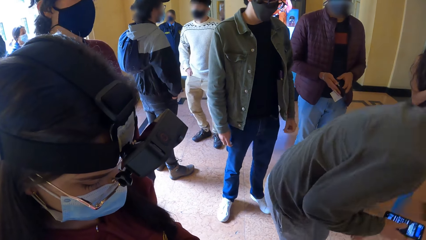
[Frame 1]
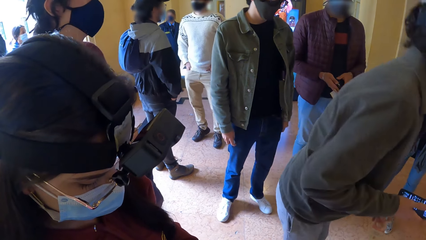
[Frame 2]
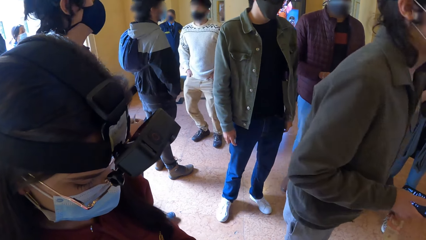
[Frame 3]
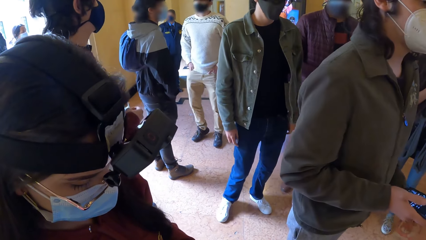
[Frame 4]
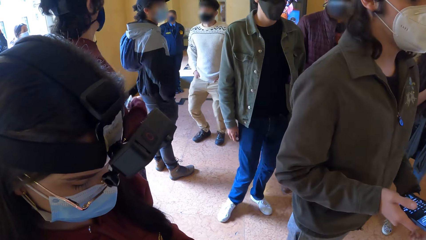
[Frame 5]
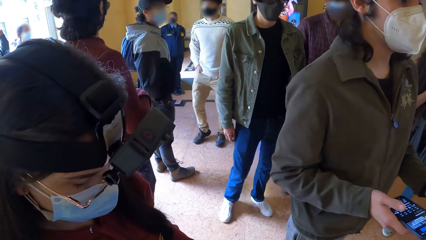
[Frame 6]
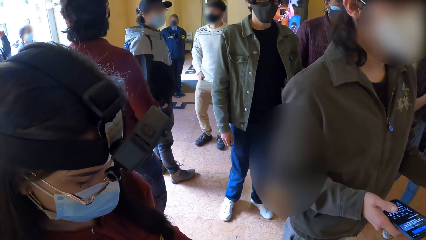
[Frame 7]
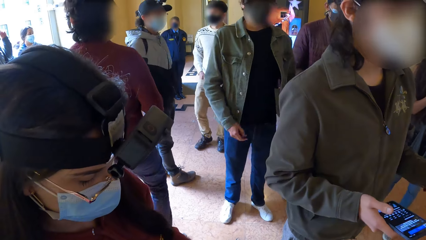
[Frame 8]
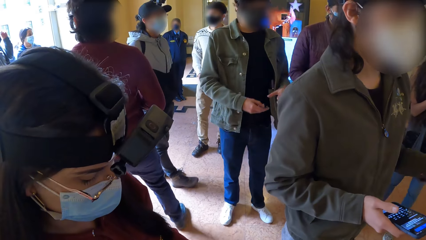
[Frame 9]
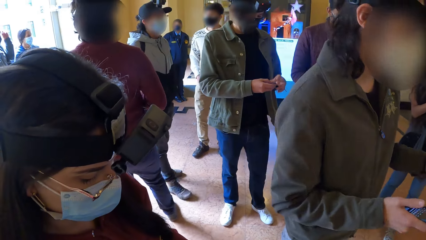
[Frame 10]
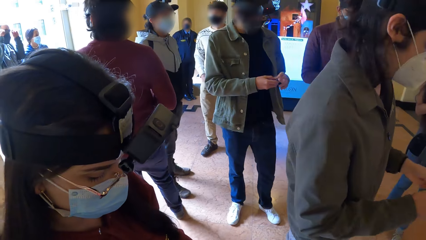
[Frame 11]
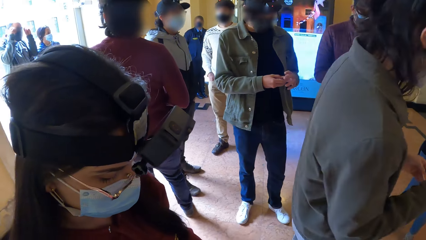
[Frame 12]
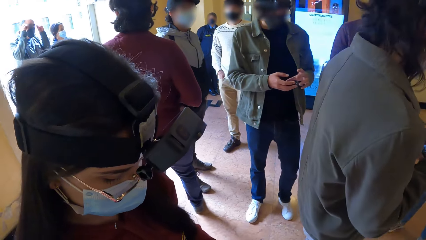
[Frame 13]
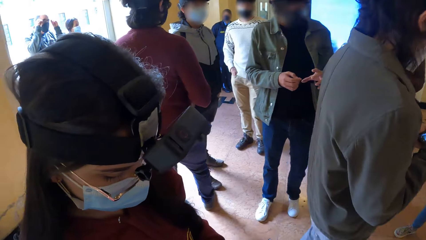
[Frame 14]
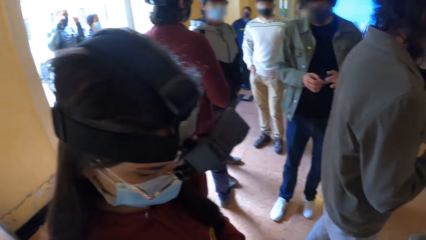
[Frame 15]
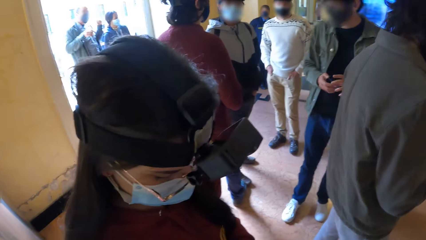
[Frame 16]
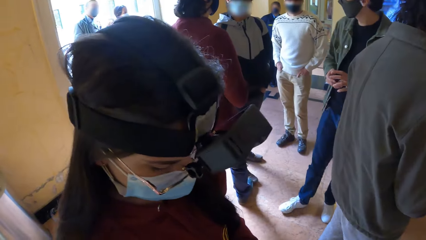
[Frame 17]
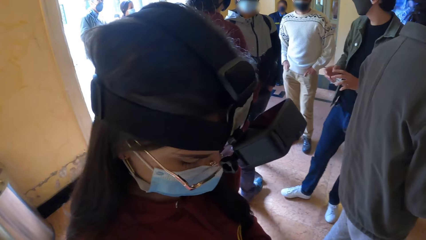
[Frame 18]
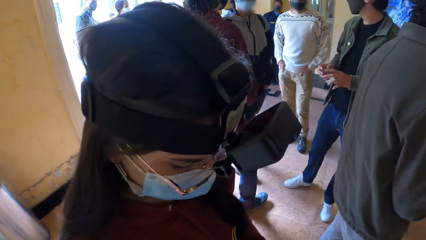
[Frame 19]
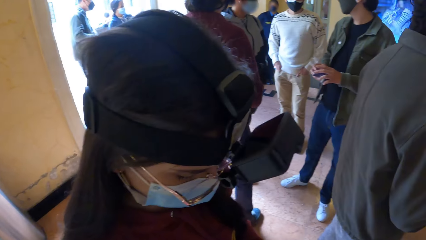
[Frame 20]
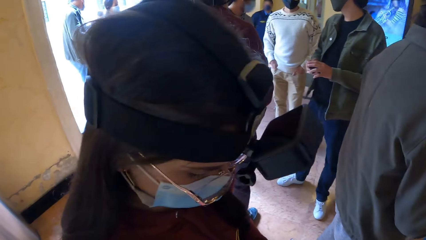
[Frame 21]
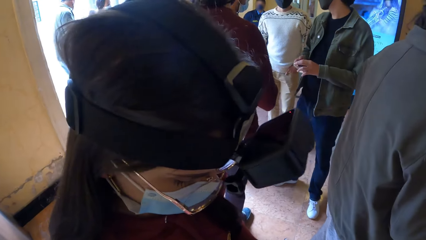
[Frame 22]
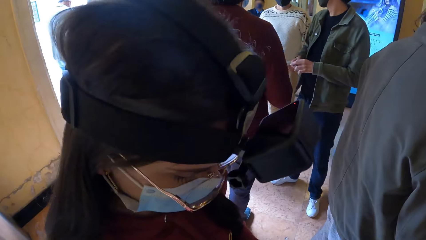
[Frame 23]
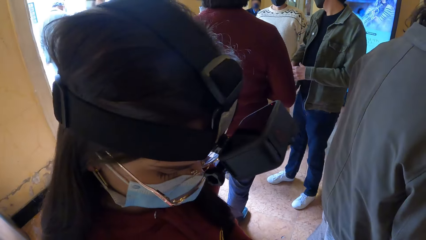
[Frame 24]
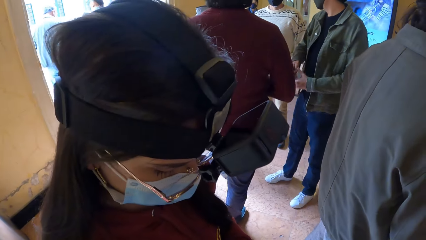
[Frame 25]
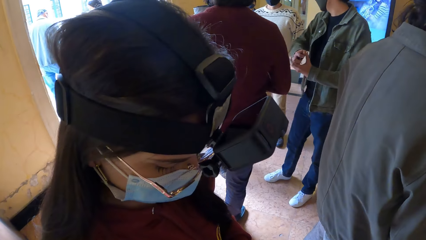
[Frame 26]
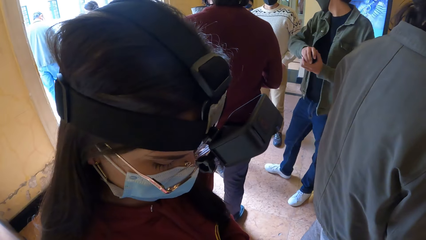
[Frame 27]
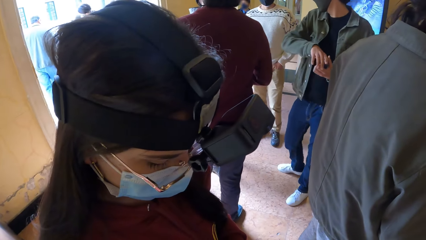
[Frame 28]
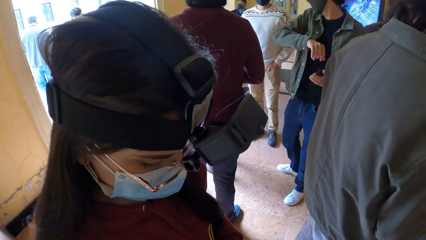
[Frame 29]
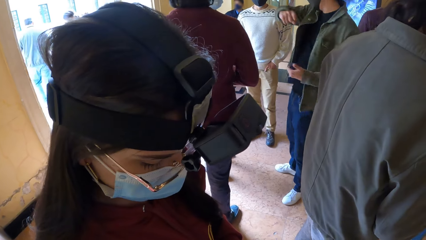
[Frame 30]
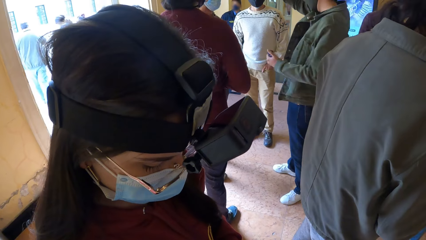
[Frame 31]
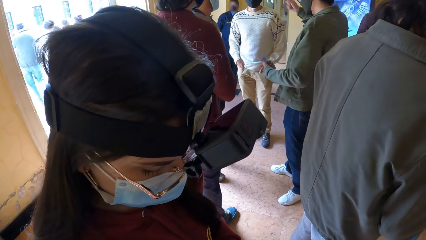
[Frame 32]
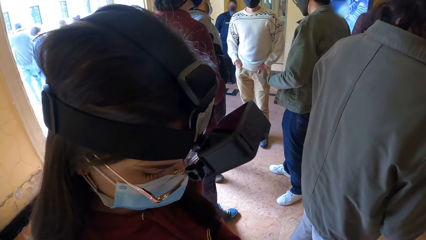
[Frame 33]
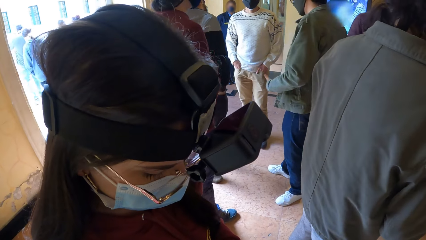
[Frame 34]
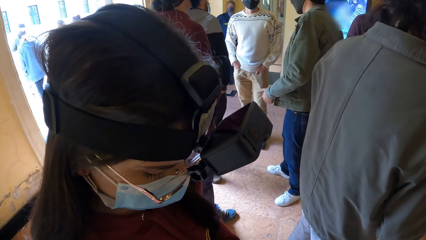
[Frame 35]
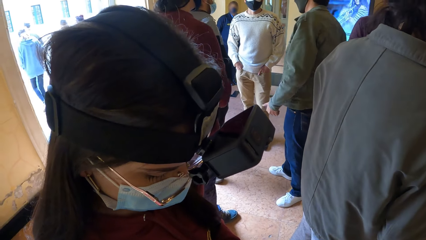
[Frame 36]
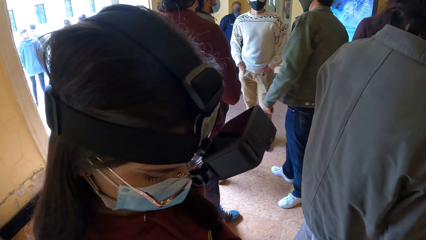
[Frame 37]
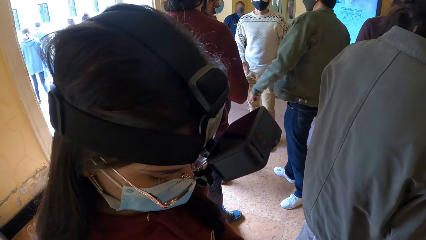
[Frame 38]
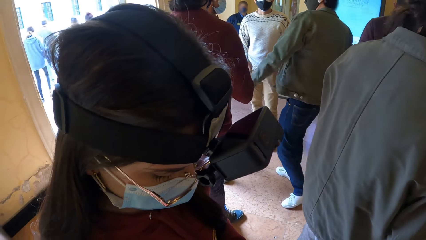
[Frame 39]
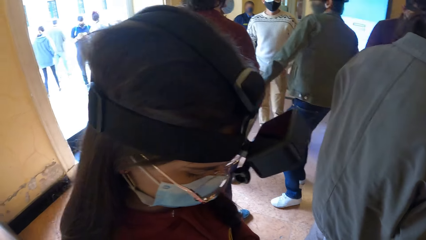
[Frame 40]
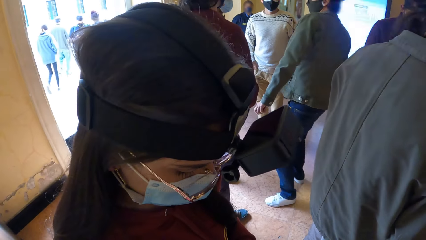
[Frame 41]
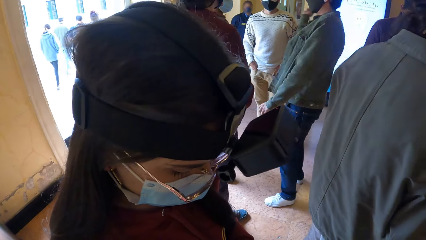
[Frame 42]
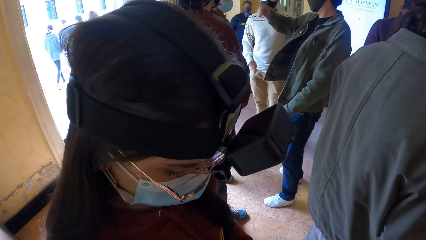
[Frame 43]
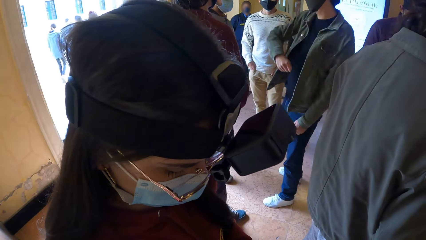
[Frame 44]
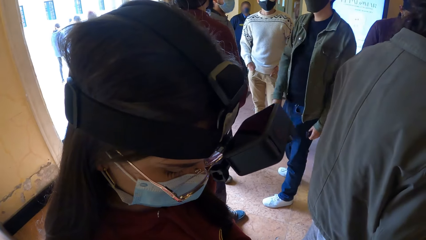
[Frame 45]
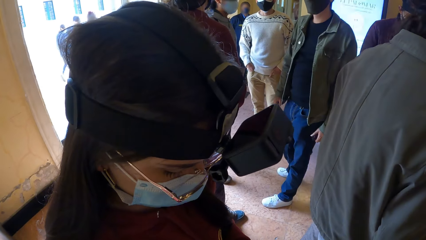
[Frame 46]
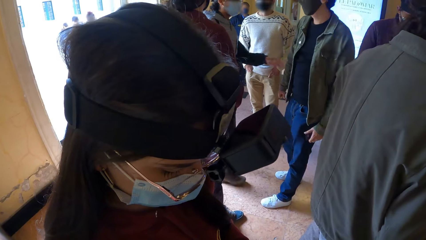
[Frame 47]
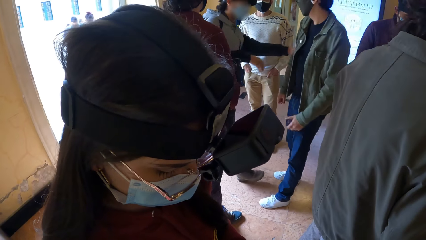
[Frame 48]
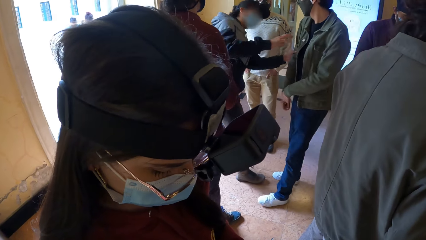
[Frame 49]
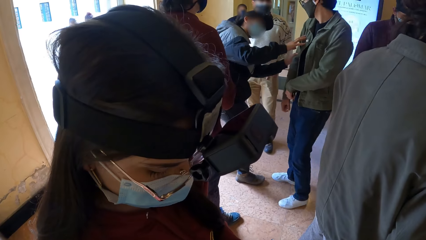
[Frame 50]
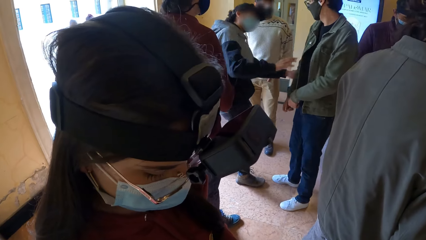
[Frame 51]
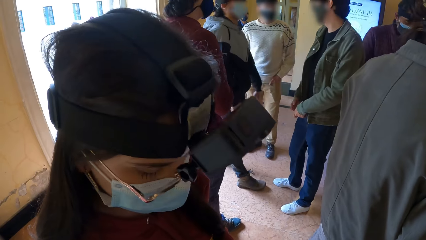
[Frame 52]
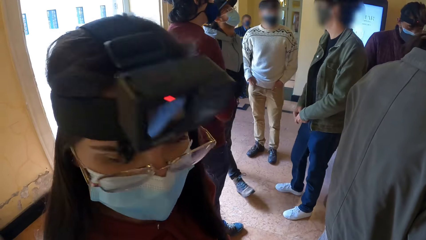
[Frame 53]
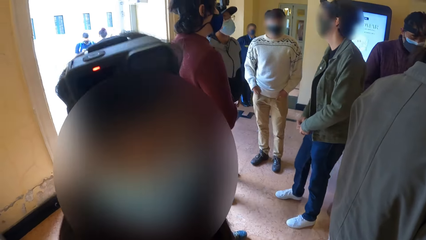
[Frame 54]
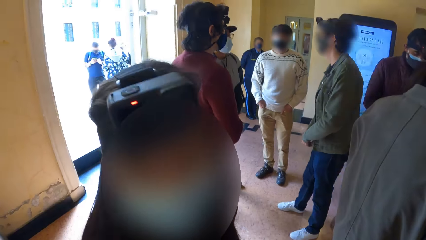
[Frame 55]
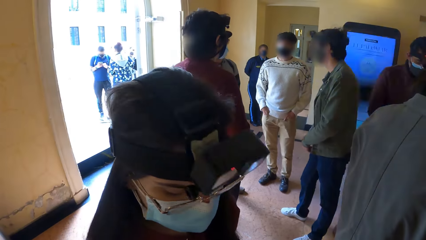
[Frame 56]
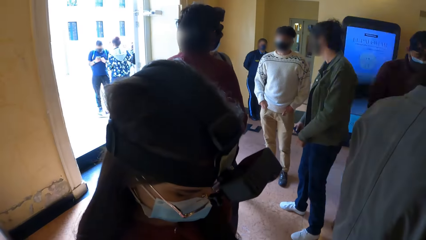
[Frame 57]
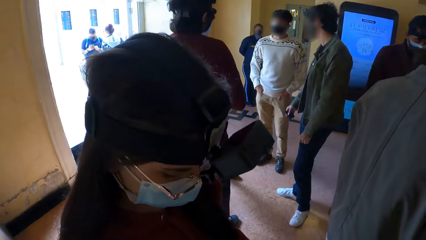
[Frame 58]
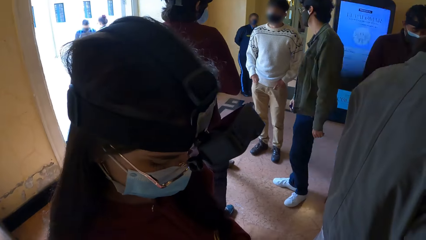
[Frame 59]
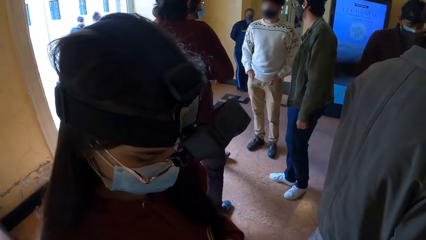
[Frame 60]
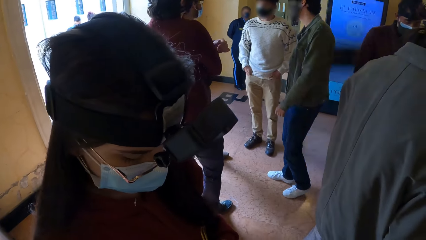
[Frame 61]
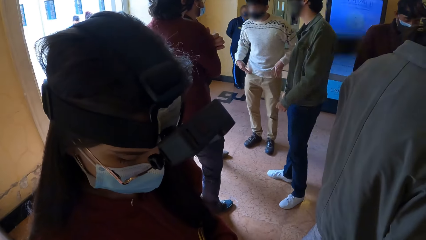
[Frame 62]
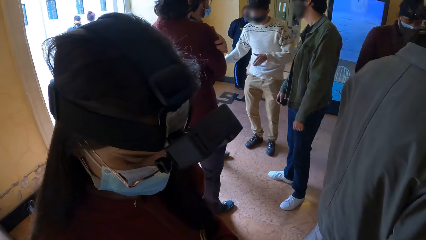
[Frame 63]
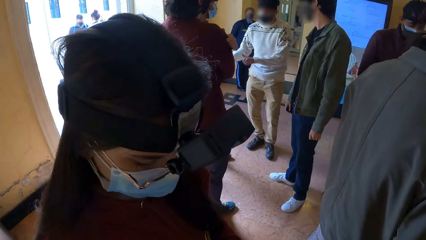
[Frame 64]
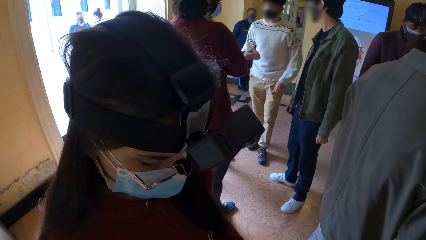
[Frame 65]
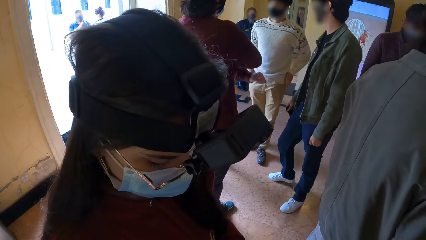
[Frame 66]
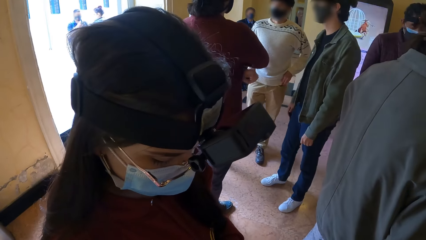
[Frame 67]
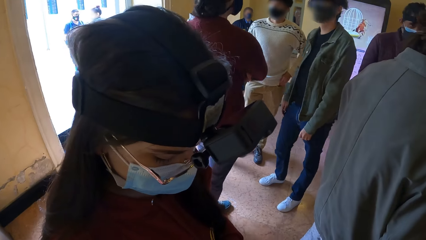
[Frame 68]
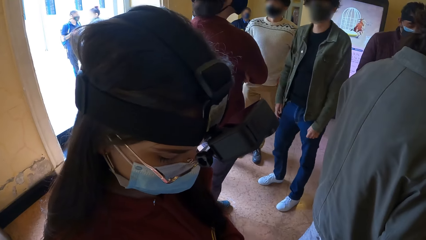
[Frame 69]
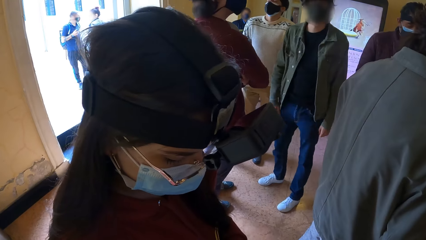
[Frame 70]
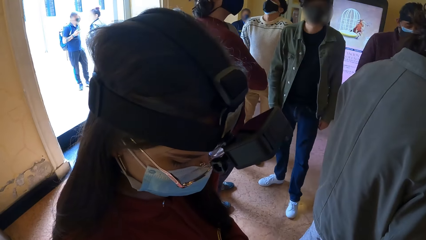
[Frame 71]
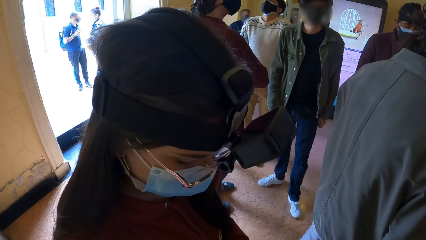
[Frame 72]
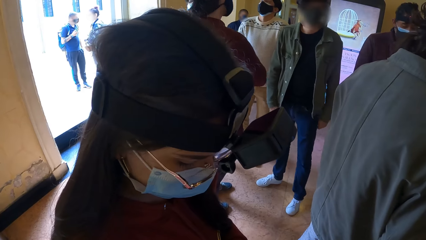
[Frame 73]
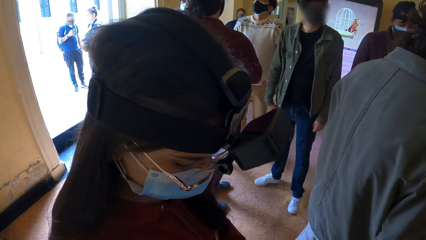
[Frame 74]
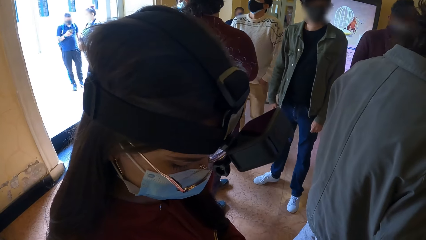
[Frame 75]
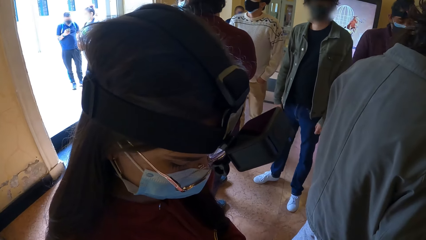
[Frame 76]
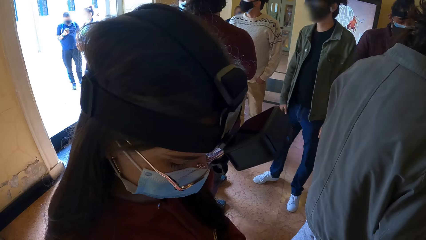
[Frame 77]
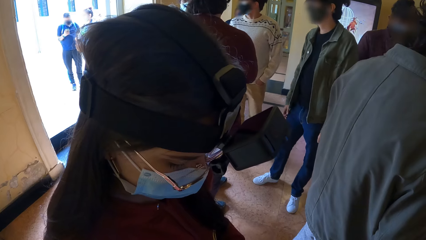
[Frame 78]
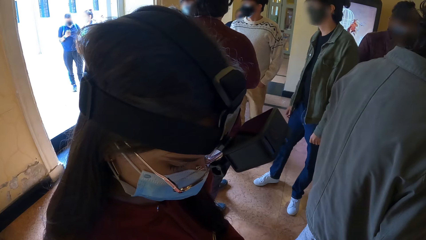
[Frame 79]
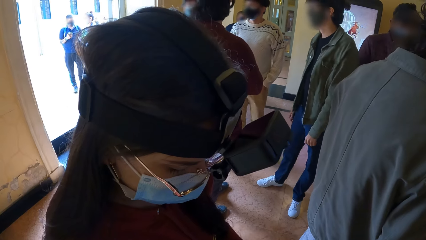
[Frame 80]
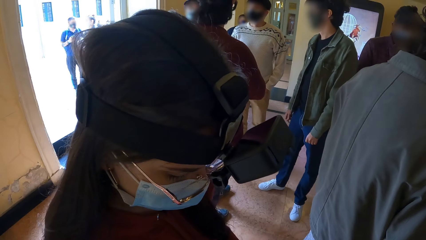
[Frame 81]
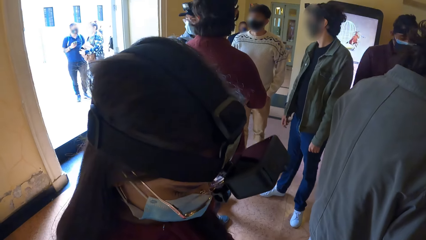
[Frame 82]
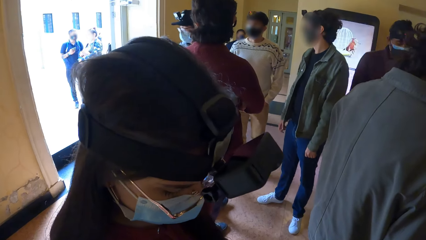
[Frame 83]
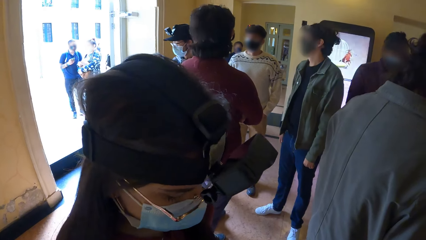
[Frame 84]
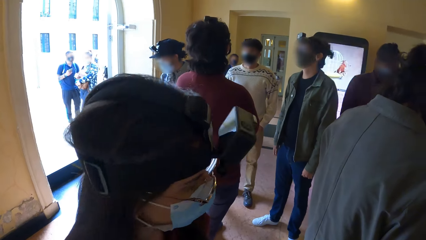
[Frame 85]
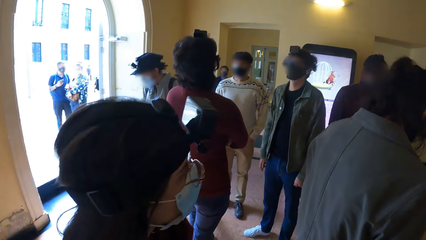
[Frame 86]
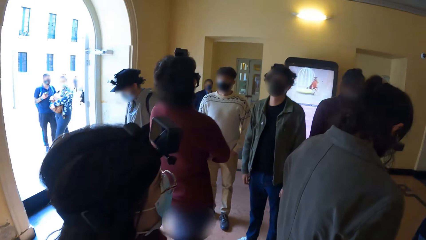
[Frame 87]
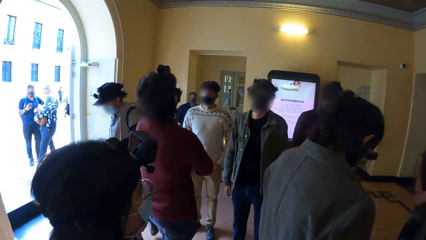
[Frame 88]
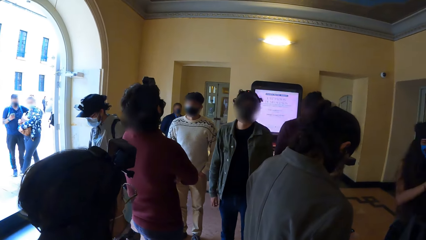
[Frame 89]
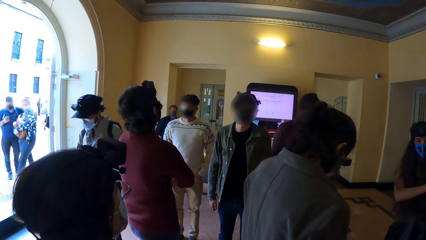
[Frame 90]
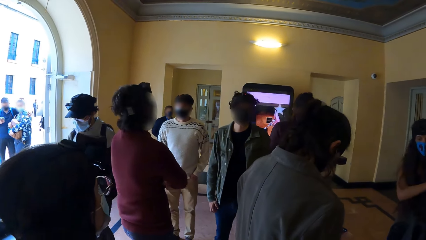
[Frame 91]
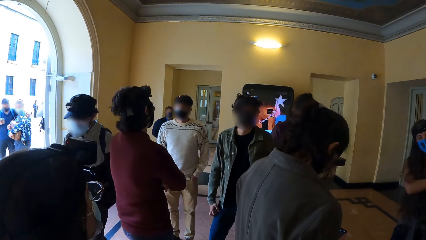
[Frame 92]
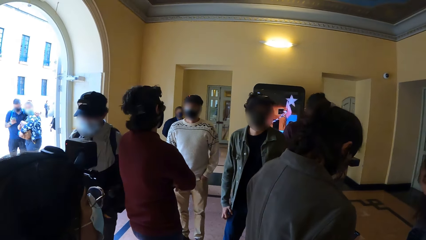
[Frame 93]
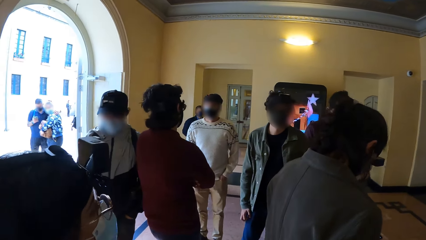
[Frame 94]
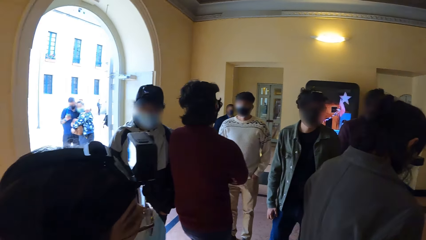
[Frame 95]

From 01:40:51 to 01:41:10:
The man holds a card with both hands. The man hits the card in his left hand with his right hand. The man interacts with a group of people. The man passes the card from his left hand to his right hand. The man passes the card from his right hand to his left hand.
